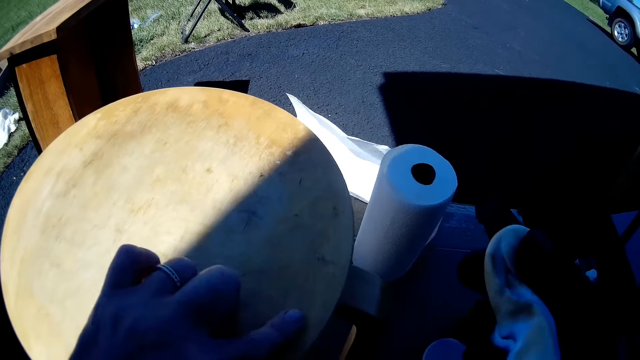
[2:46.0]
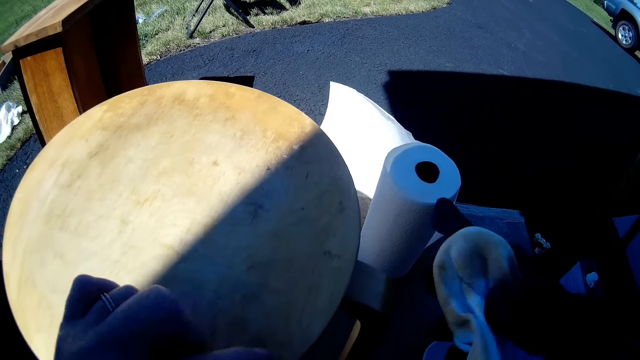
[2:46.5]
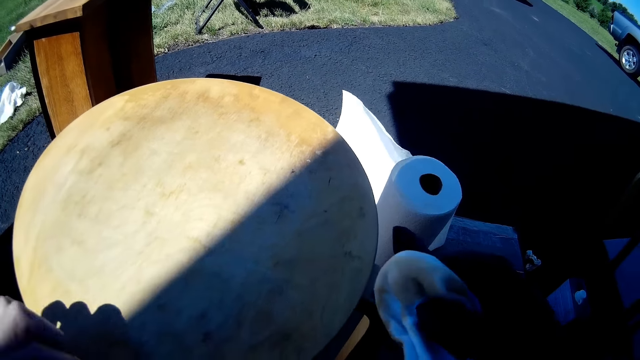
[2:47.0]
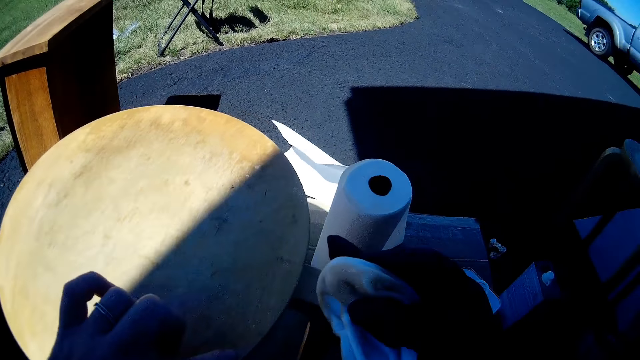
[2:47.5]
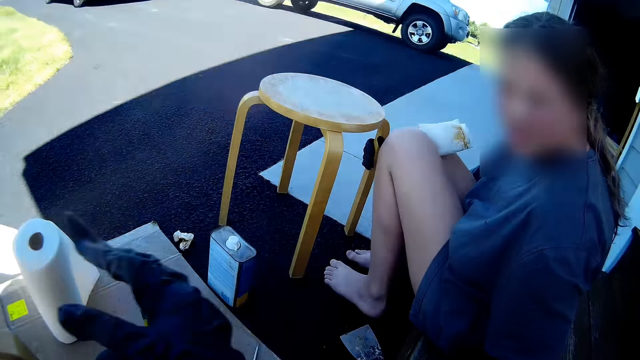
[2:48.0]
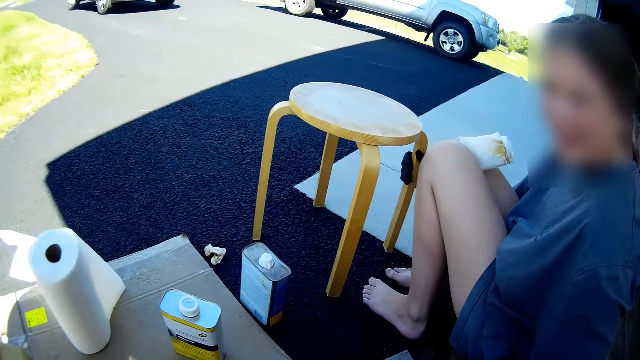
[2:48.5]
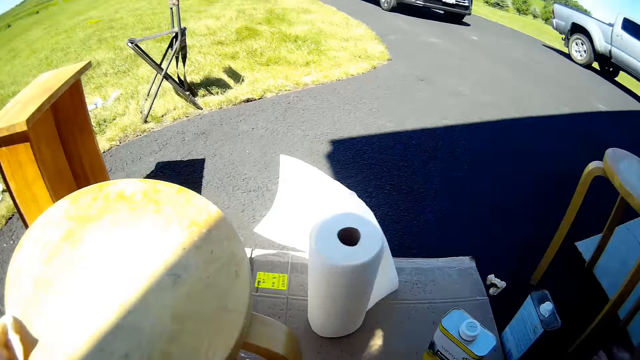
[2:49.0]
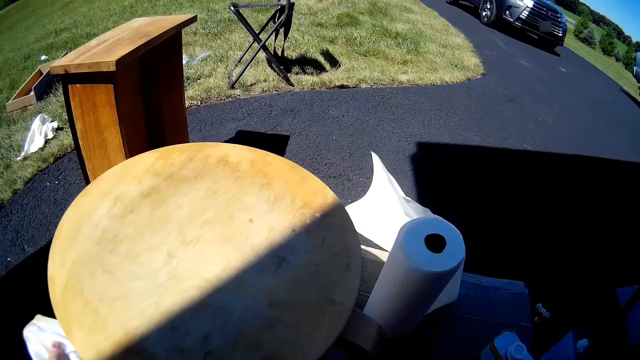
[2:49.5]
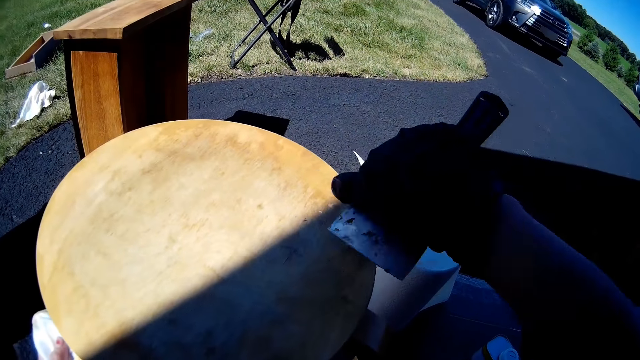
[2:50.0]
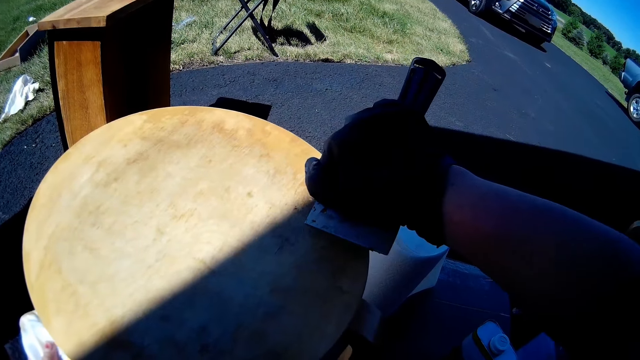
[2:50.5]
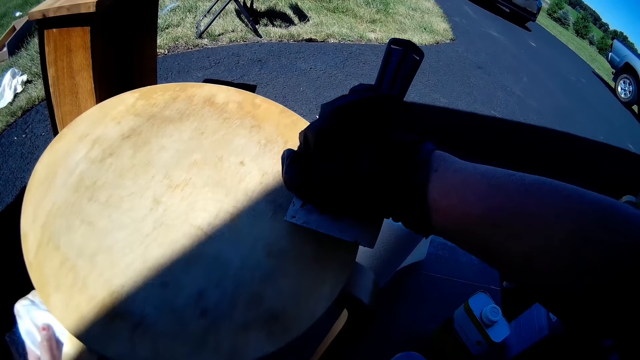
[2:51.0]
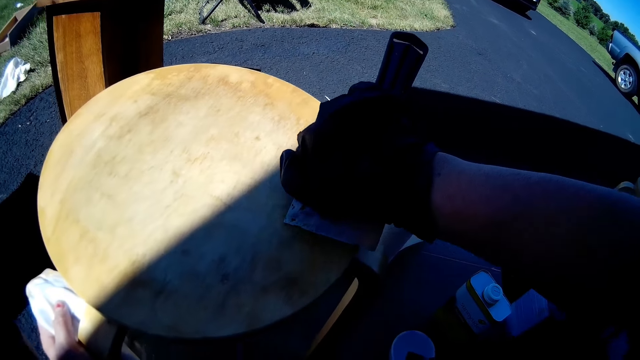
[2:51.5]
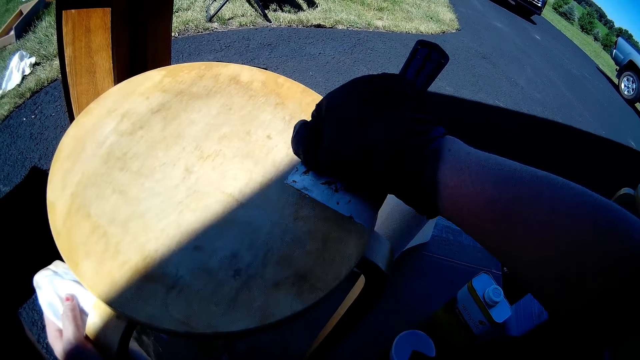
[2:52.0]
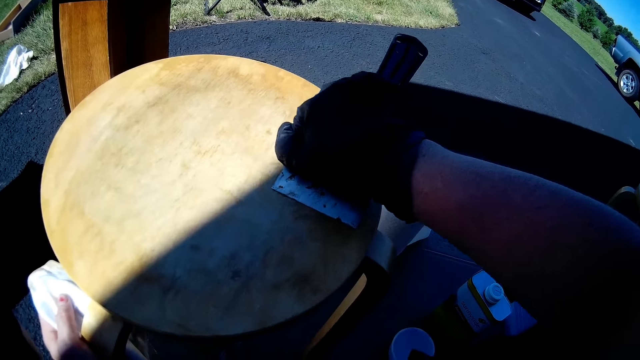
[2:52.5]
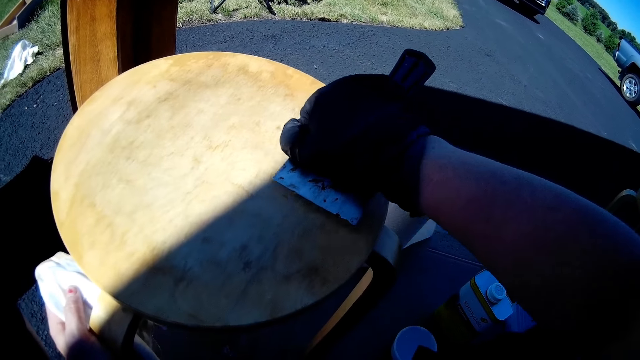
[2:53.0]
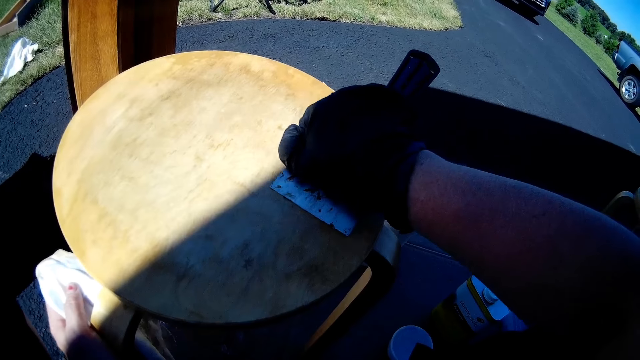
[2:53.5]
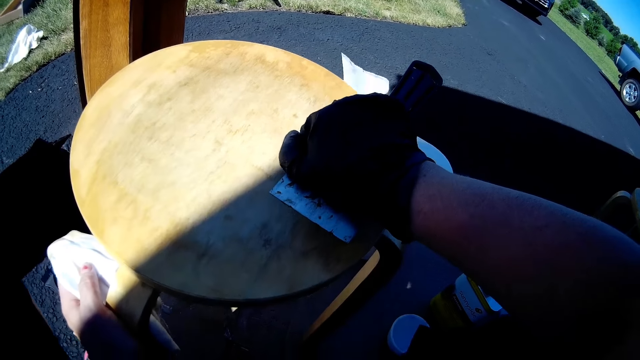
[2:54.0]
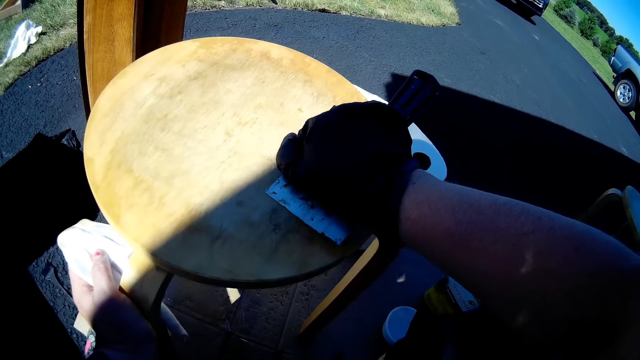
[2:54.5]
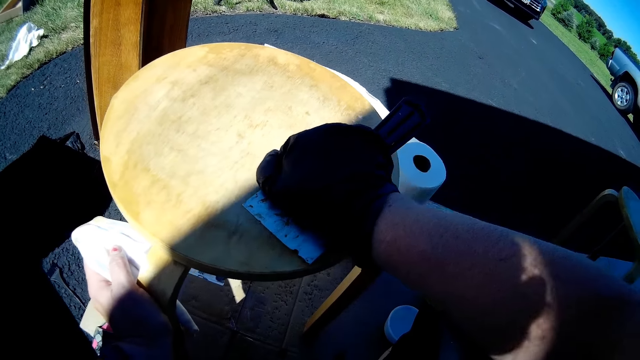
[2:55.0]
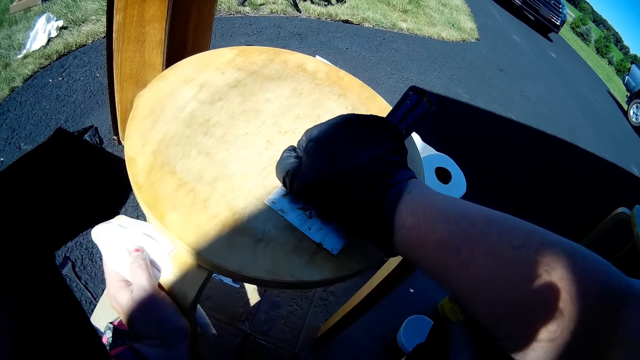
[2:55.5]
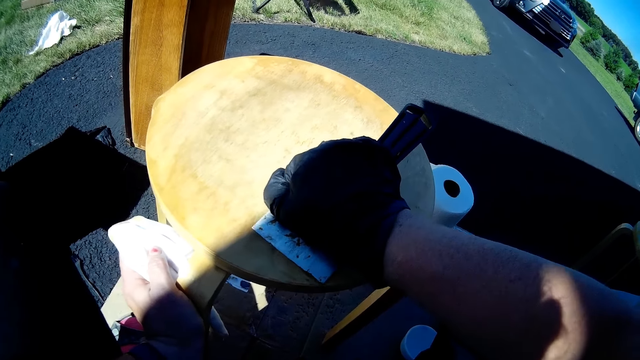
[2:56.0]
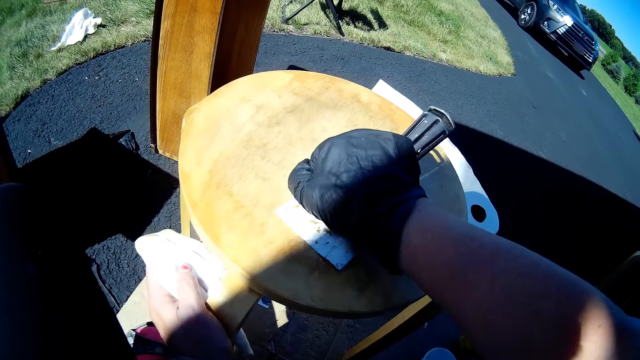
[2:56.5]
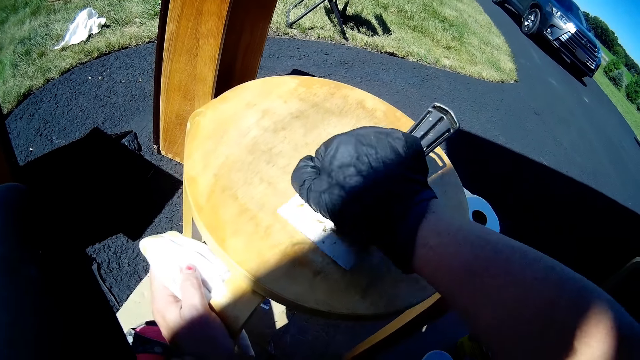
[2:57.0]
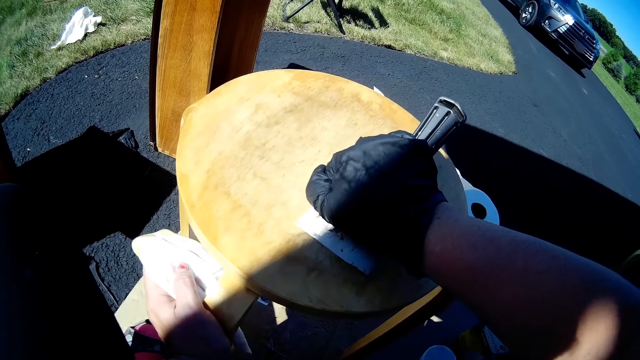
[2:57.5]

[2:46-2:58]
The camera wearer moves a finger on furniture. A lady hands a scraper to the camera wearer. The camera wearer picks the scraper from the lady. They scrape the stool with the scraper. They remove dirt on the furniture with the scraper.

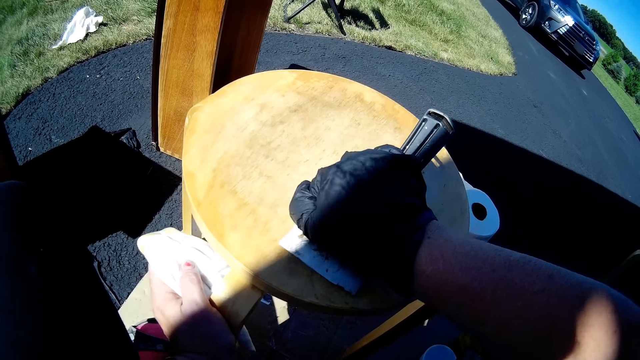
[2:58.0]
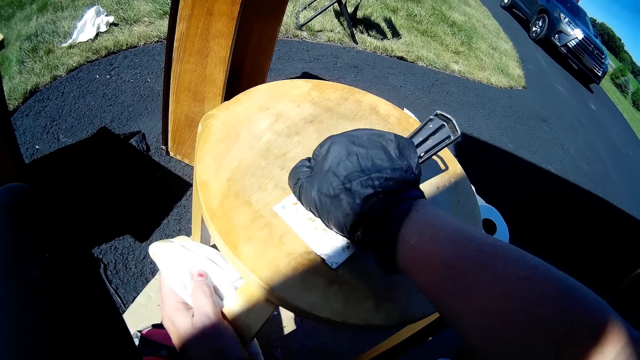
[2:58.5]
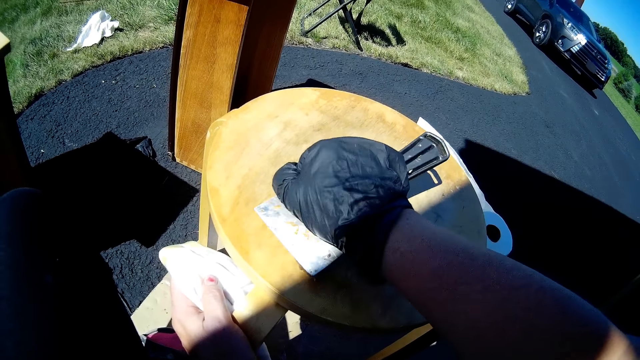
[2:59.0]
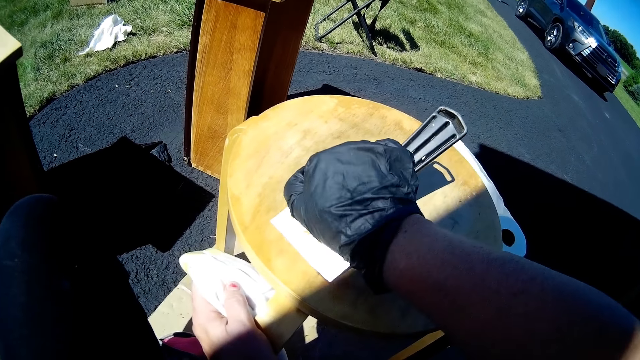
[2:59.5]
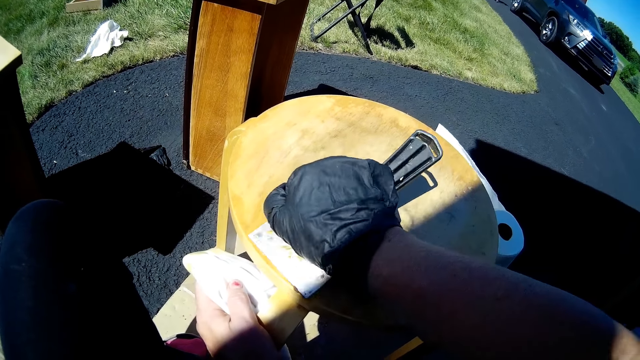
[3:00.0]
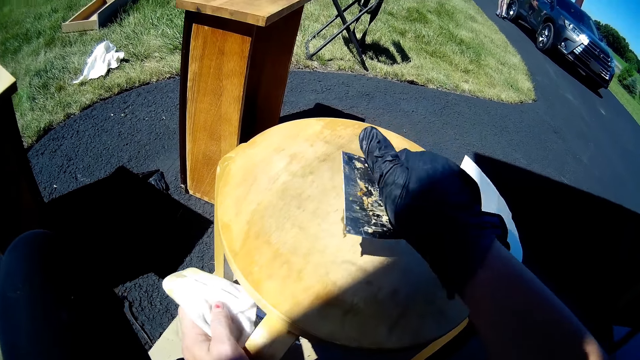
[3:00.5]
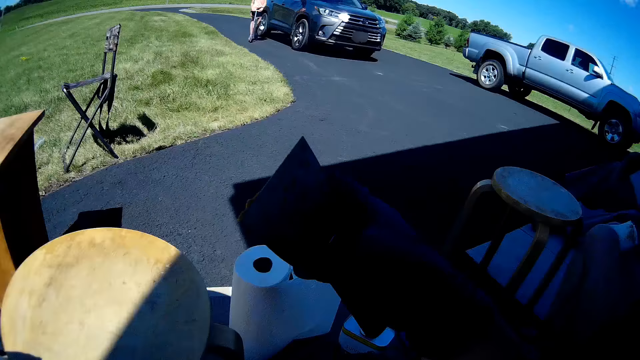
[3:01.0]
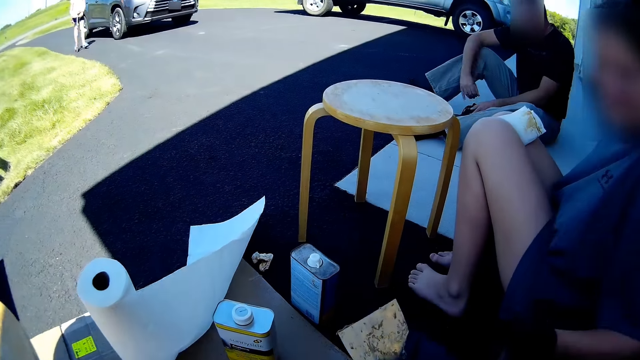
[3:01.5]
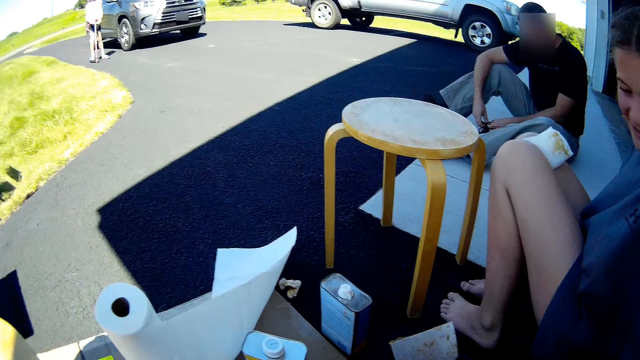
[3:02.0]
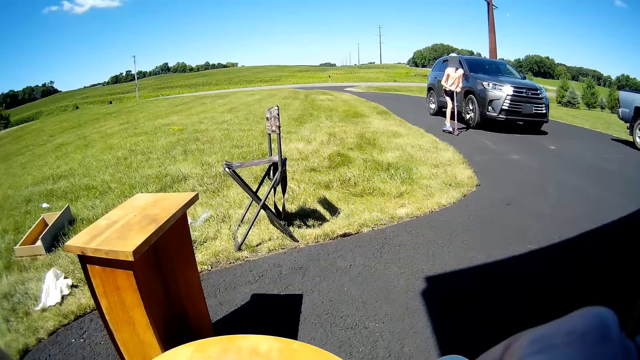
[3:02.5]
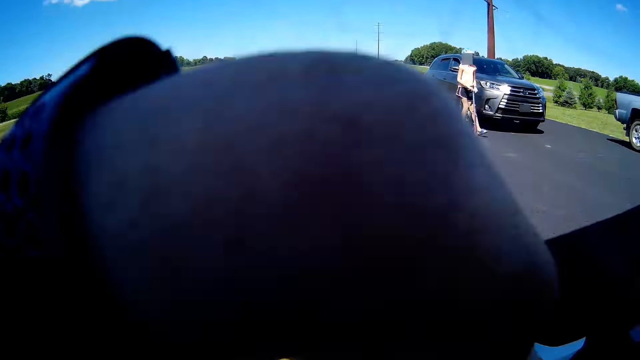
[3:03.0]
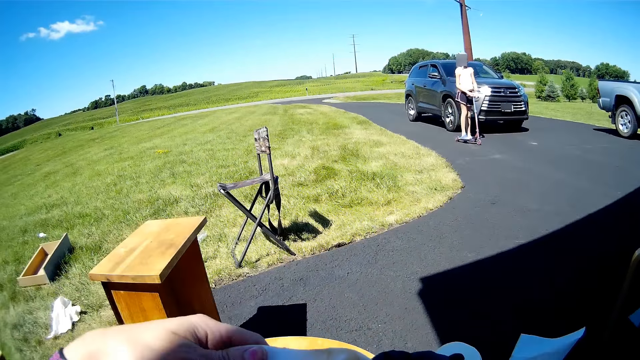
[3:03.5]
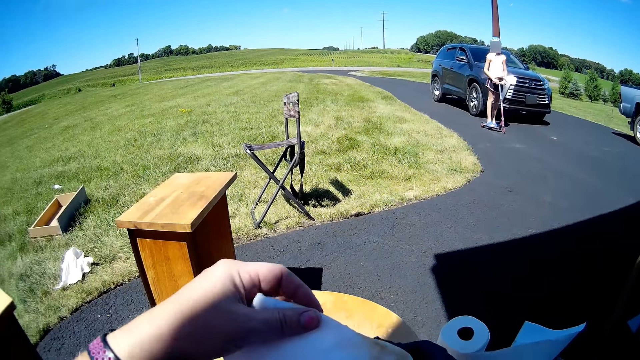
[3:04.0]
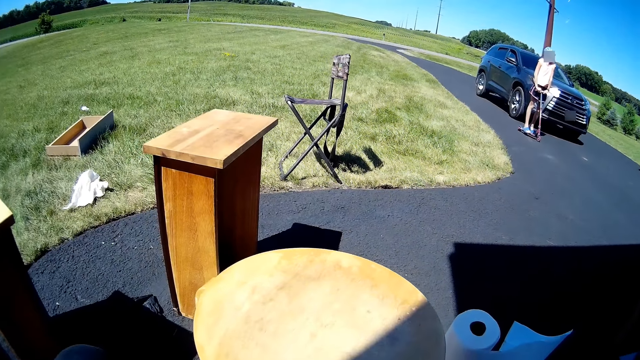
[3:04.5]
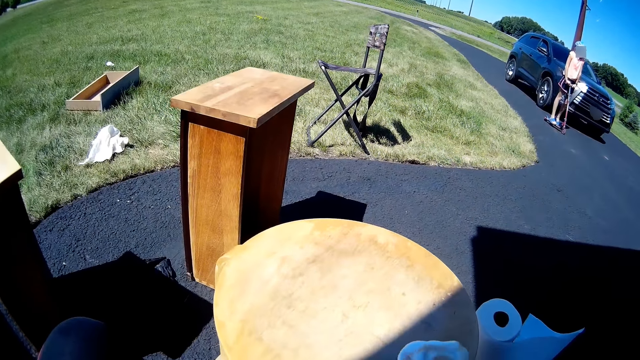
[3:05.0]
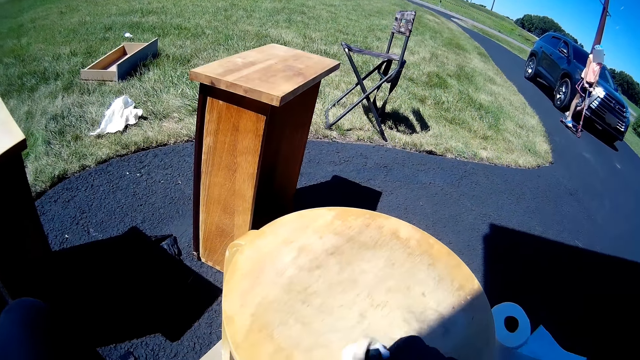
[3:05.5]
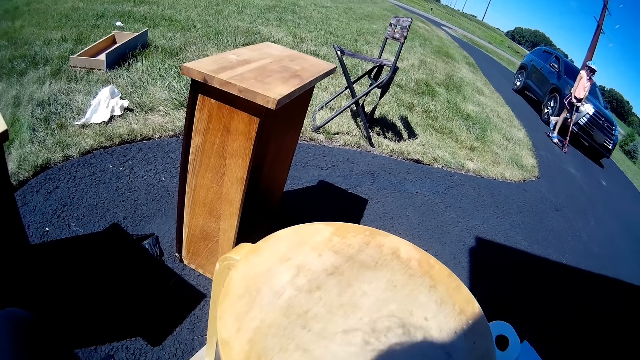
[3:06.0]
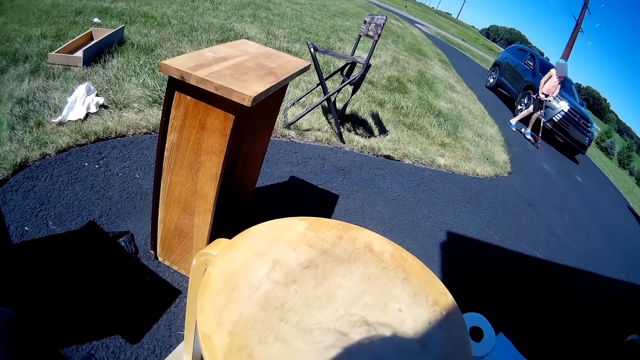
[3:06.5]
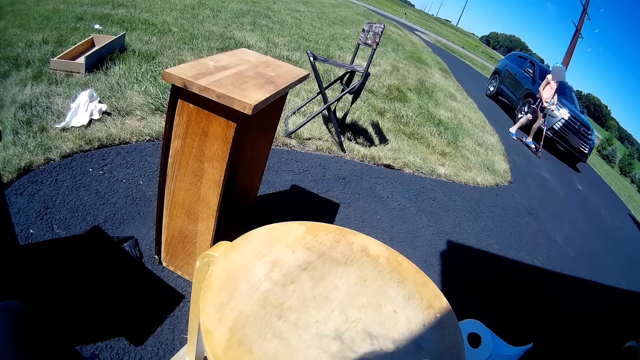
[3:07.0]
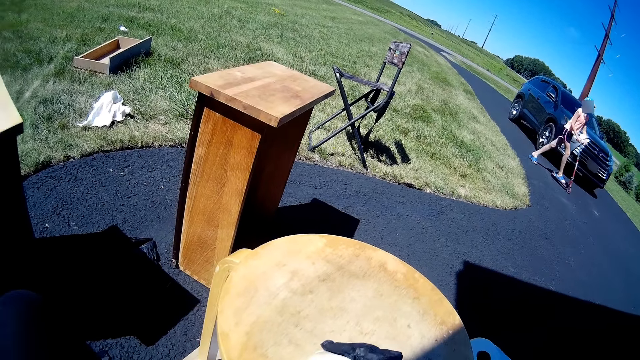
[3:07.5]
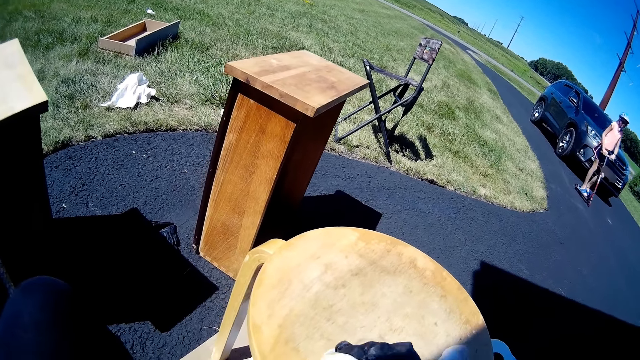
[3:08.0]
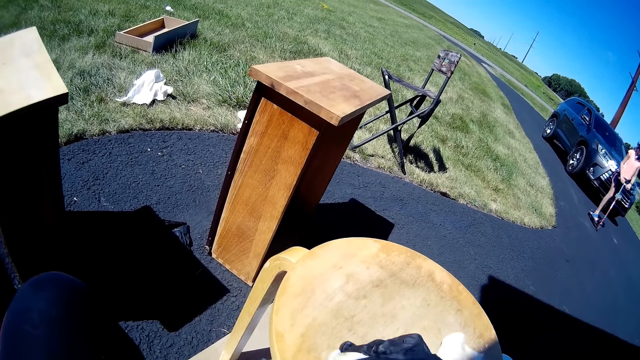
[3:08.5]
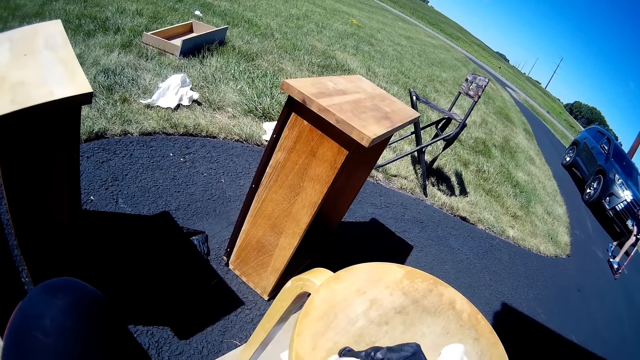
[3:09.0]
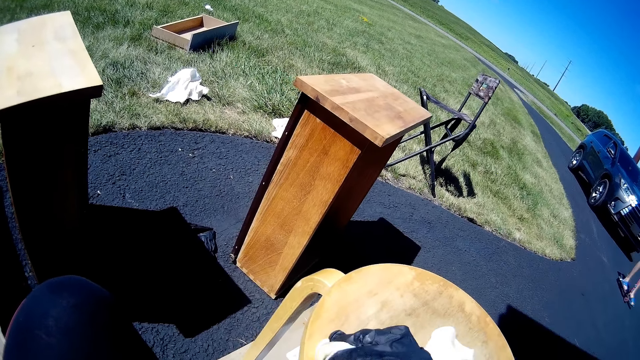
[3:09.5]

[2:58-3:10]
A man sits on the floor. A lady picks up the scraper. A girl rides a scooter. The camera wearer gives the lady the scraper. She moves her hand. She holds up a wiping cloth. She scrapes the stool with the scraper. She applies paint oil to the furniture with the wiping cloth.
